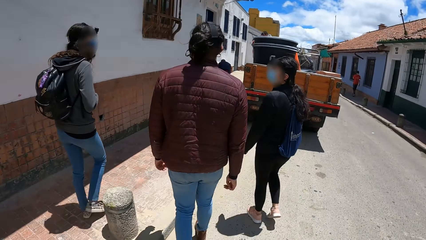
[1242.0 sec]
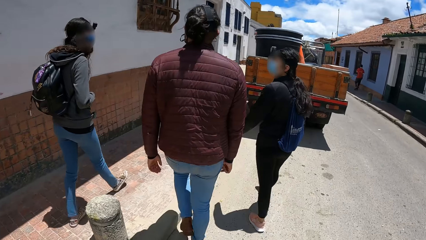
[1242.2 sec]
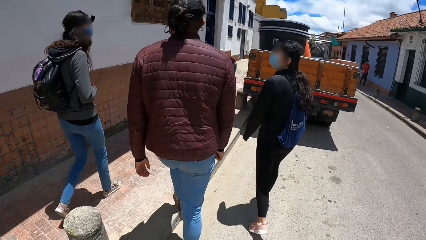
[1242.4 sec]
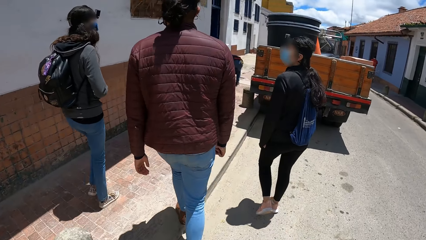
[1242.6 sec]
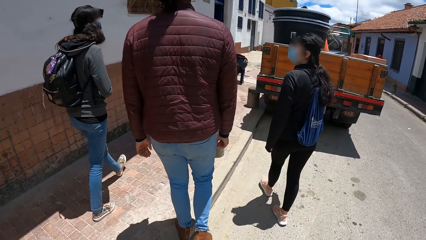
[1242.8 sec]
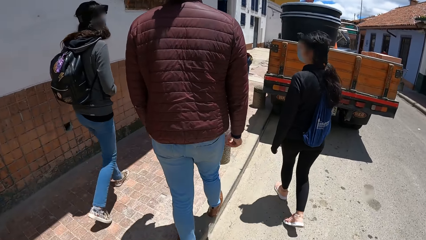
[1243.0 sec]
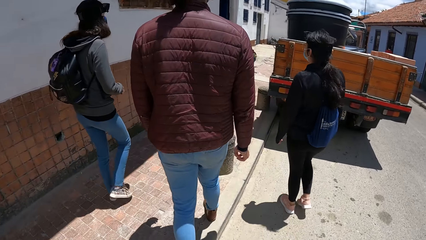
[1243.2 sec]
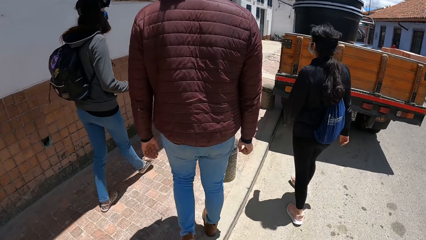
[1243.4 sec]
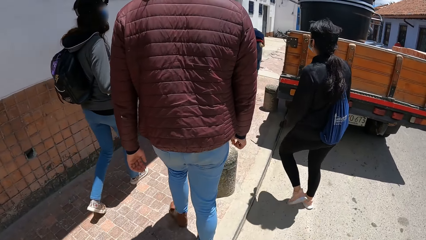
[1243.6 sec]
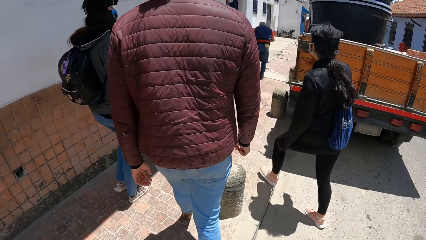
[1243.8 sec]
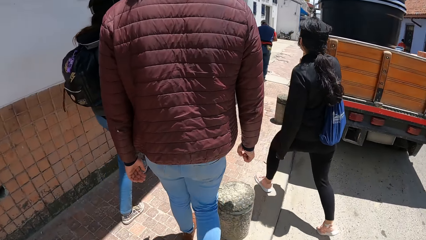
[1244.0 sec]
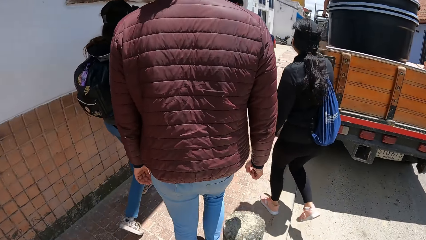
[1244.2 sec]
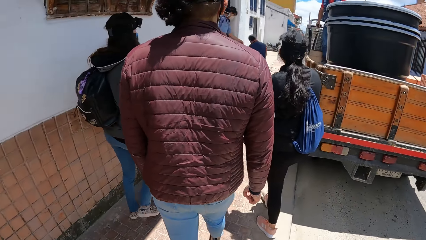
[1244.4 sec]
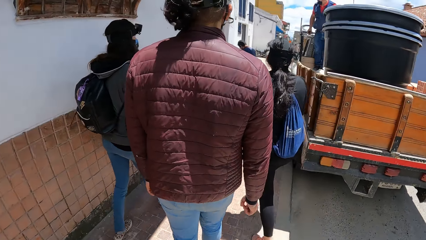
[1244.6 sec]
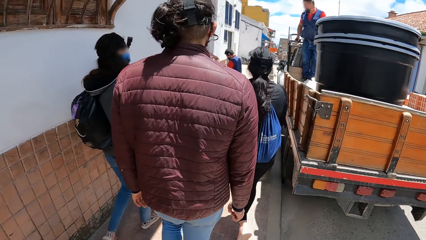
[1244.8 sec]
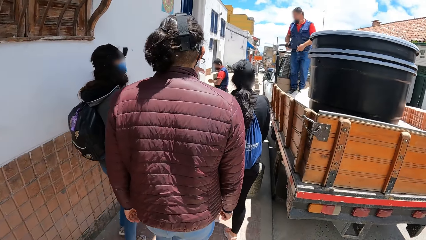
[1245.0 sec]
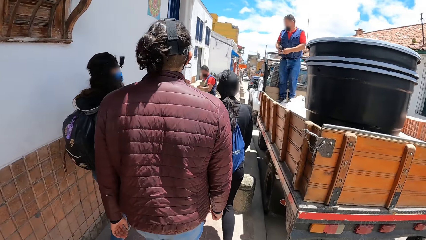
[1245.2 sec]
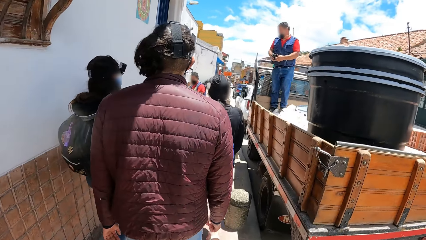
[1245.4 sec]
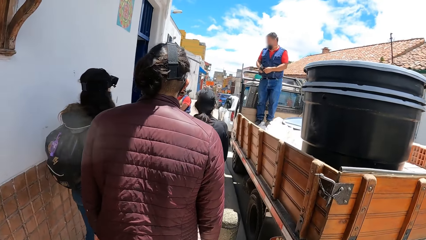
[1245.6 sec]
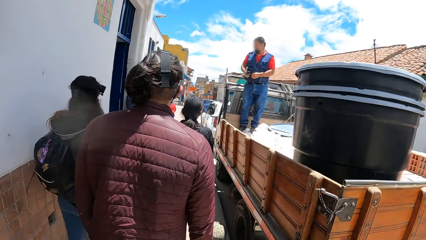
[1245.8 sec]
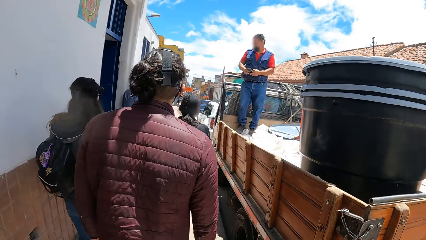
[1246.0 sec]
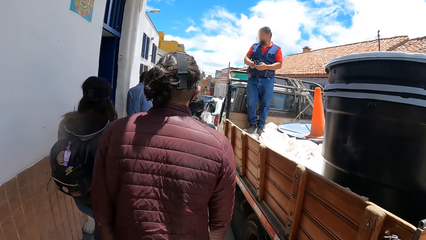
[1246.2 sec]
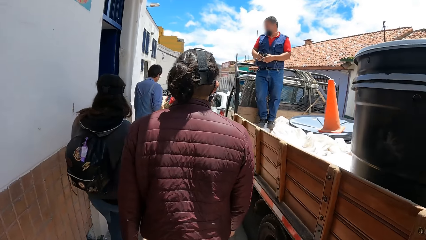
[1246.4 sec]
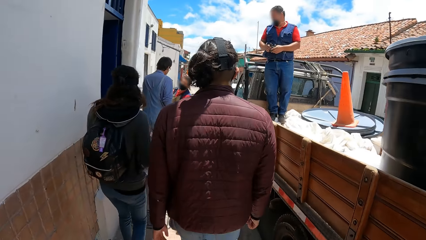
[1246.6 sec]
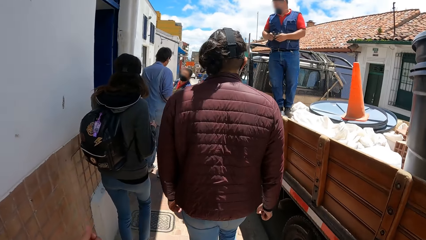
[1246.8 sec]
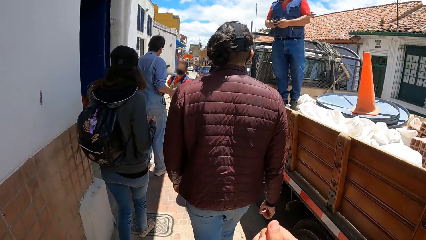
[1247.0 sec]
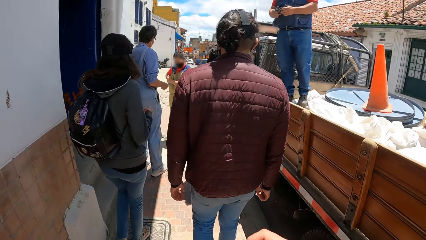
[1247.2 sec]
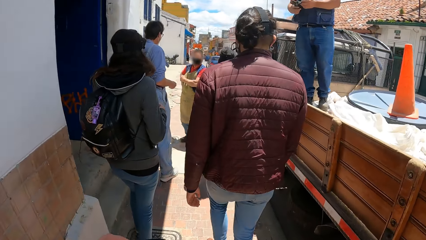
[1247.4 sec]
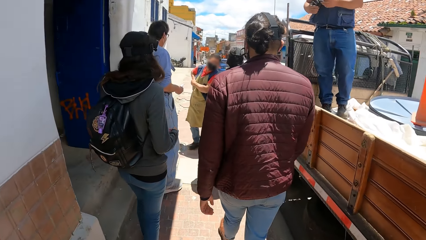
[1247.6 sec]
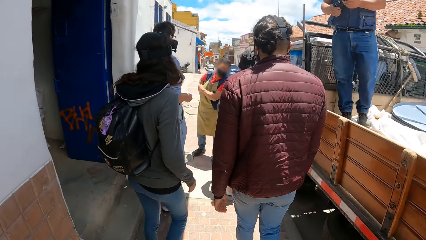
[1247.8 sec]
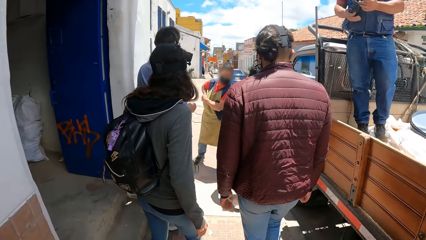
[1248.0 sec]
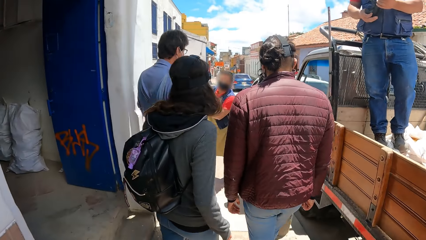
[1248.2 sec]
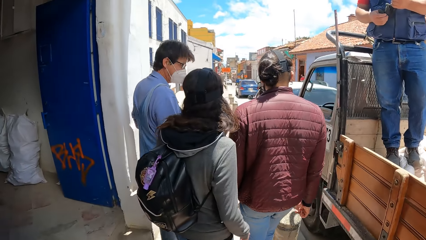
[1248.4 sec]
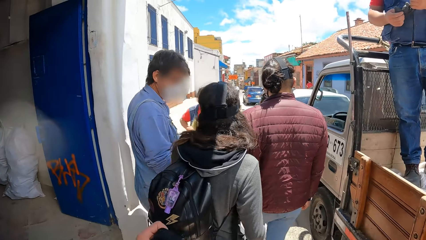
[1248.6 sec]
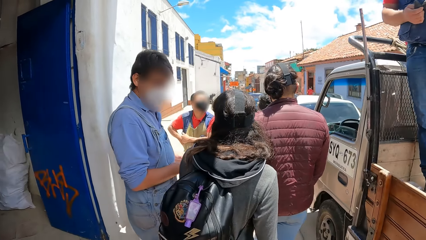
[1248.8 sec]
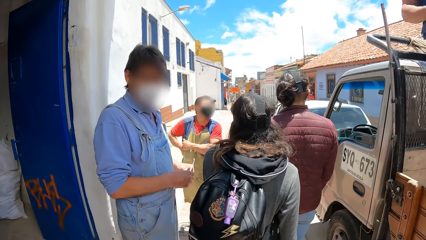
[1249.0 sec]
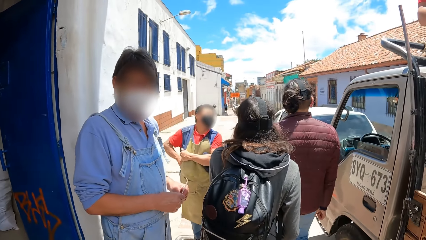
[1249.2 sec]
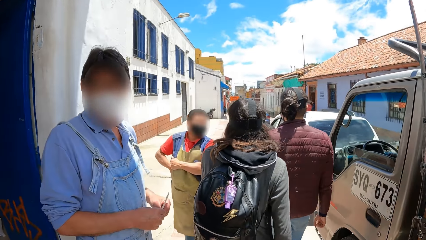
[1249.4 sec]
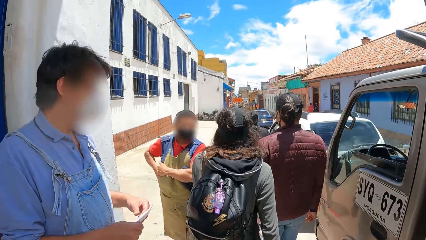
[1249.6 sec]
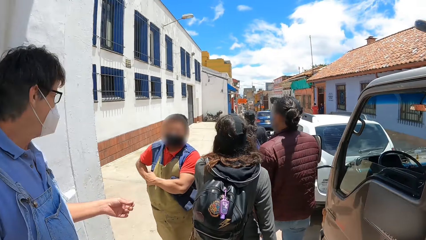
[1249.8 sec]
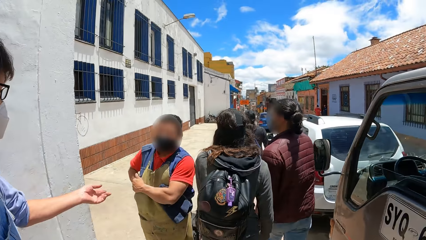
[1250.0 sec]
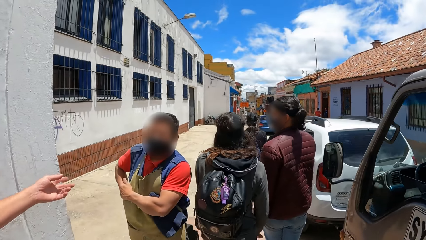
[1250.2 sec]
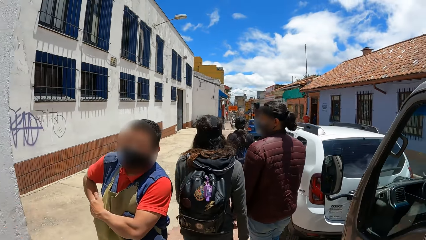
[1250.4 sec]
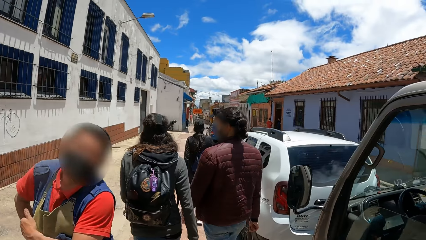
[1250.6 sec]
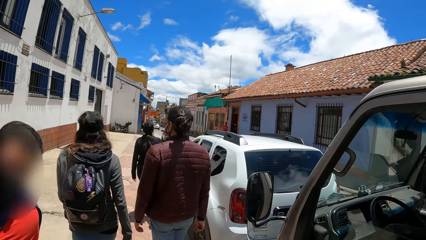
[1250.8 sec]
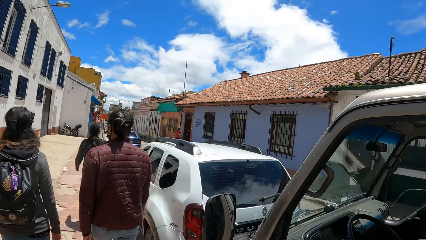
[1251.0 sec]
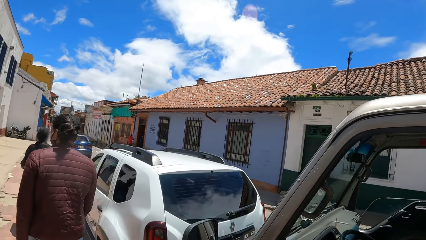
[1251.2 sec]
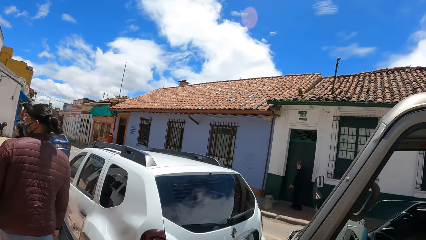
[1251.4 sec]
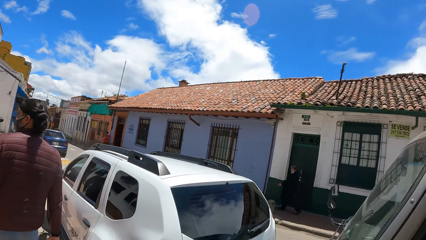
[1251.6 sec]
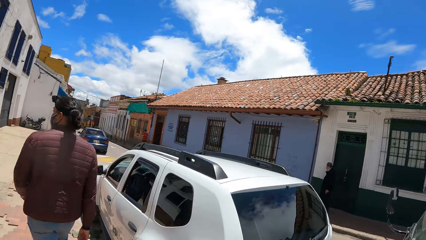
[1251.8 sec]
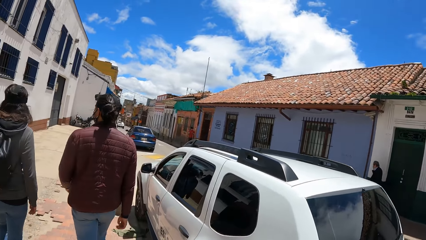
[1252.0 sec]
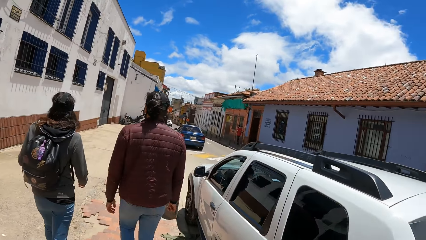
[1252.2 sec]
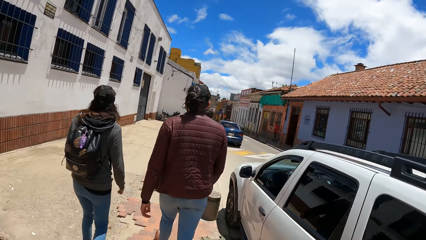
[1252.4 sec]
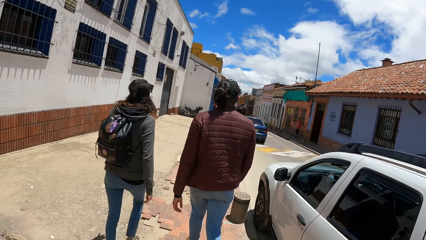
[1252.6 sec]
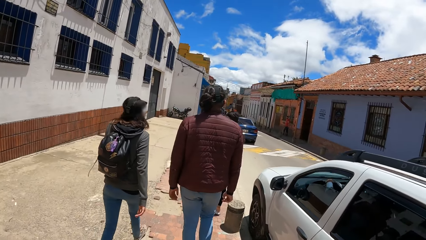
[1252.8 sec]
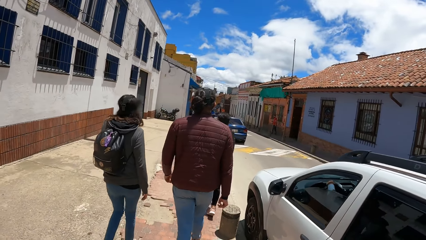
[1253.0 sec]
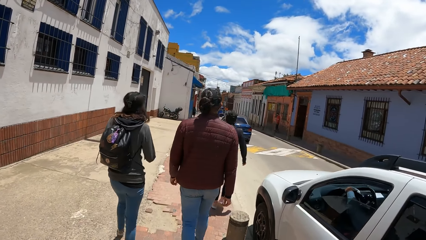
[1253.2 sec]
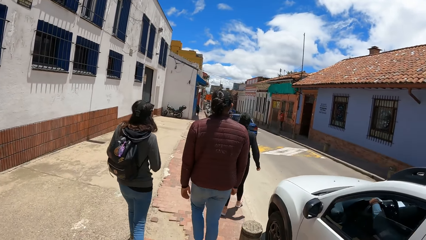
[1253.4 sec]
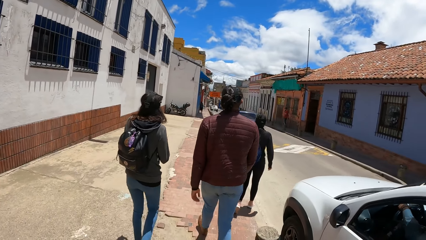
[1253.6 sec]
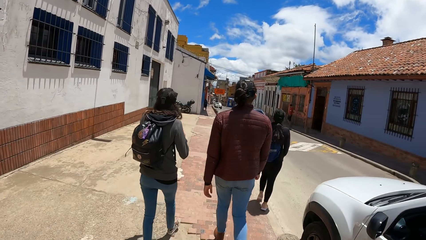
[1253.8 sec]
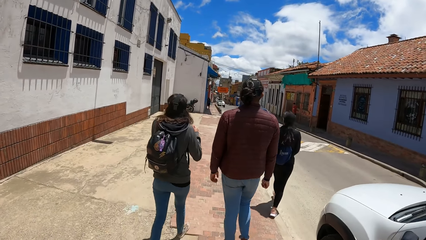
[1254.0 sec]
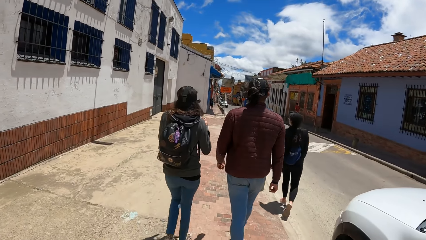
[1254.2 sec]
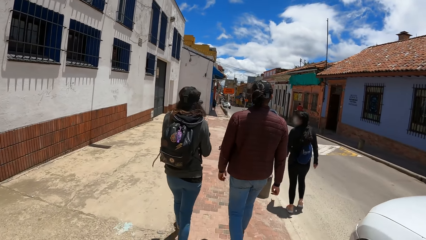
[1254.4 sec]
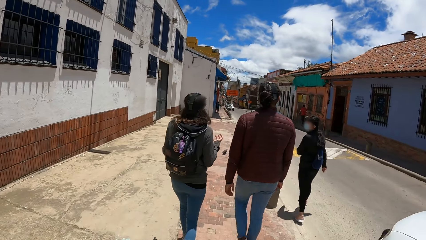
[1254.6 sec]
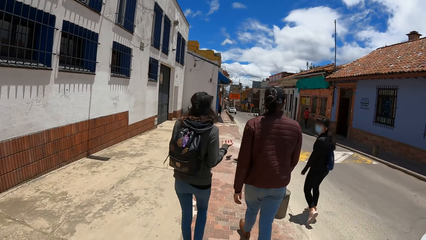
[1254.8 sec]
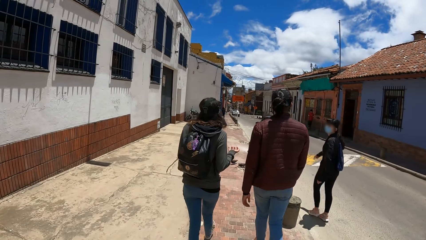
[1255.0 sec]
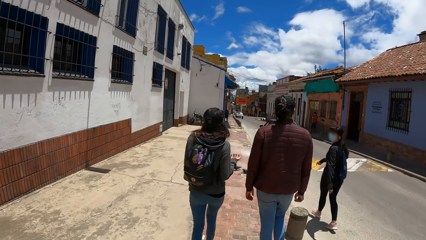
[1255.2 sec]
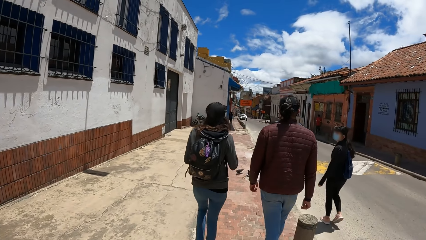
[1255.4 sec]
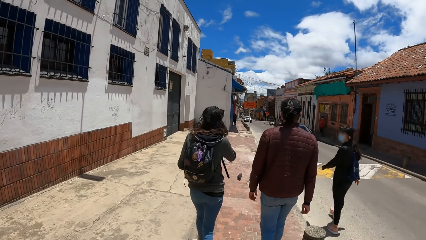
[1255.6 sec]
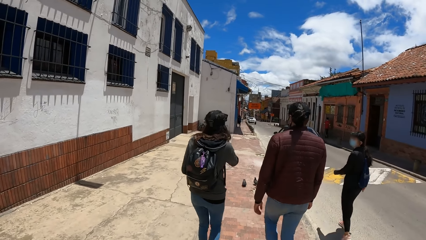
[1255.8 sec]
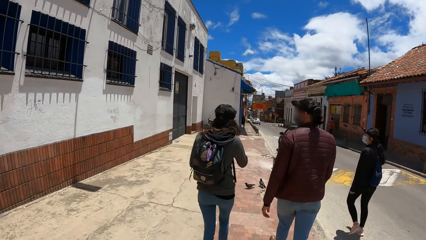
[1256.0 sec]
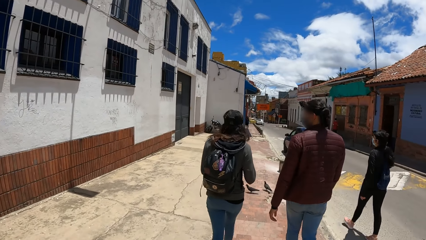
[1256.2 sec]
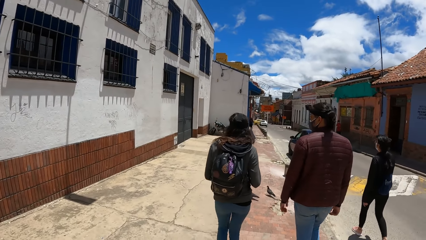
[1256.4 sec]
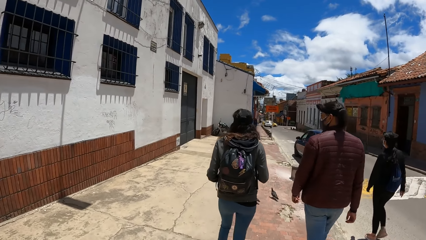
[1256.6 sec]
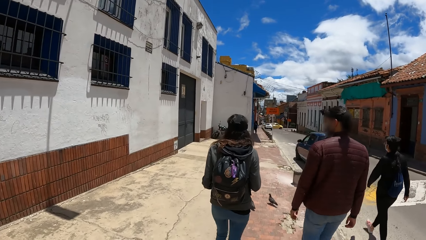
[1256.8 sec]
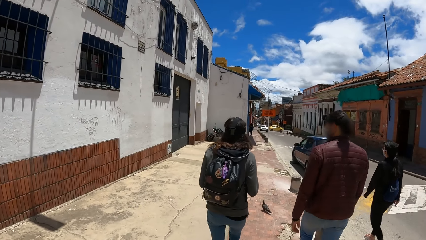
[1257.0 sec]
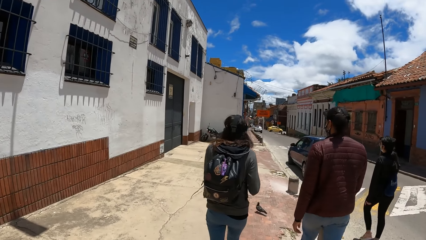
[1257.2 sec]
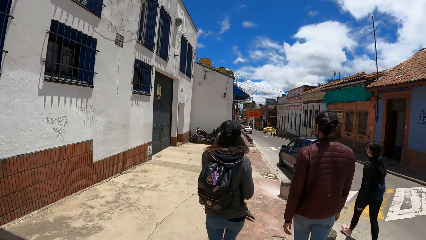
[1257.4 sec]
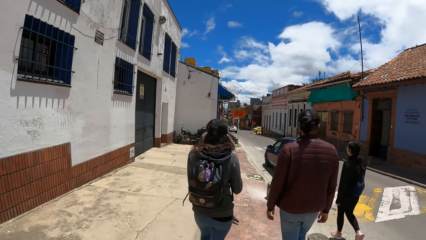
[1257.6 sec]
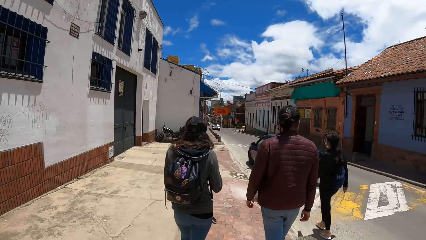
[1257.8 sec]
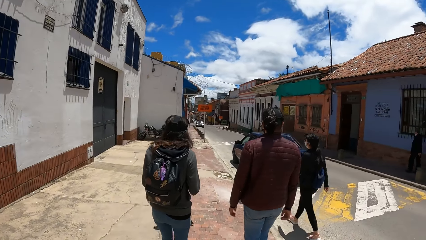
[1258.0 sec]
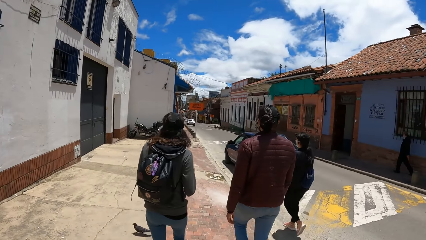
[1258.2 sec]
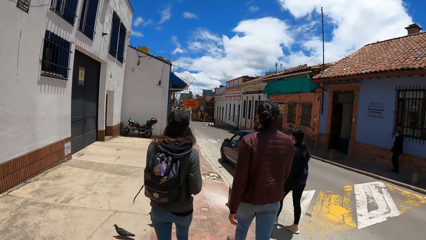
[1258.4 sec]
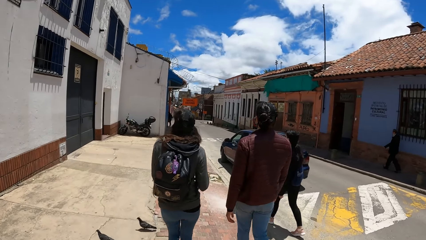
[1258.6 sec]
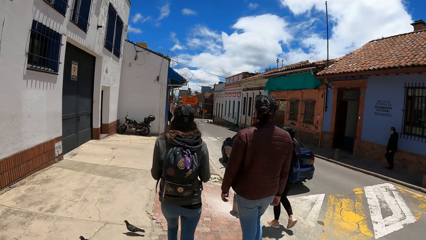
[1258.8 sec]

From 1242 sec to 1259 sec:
A man stands on the back of a truck. The man holds a pair of gloves in his right hand. The man holds the pair of gloves in his right hand with both hands. Another man converses with a third man on the side of the paved road. The third man dips his right hand in the pocket of his apron and holds his apron with his left hand. The second man holds a paper with both hands. The third man gesticulates with his left hand. A woman interacts with friends with hand gestures.
